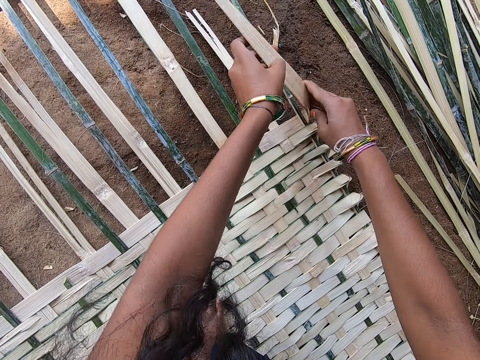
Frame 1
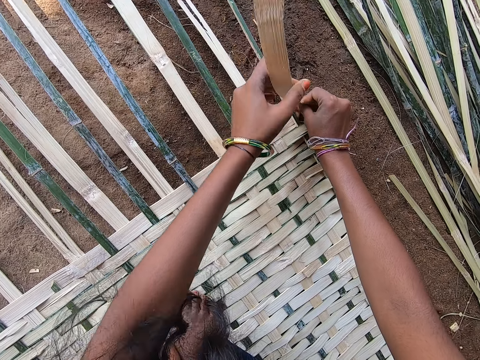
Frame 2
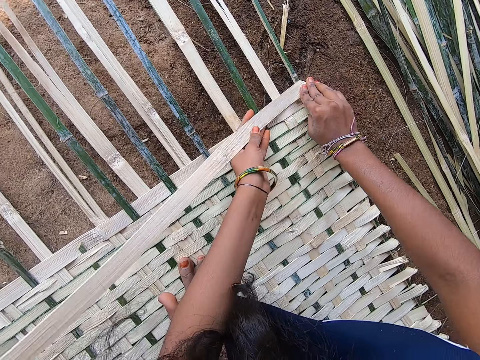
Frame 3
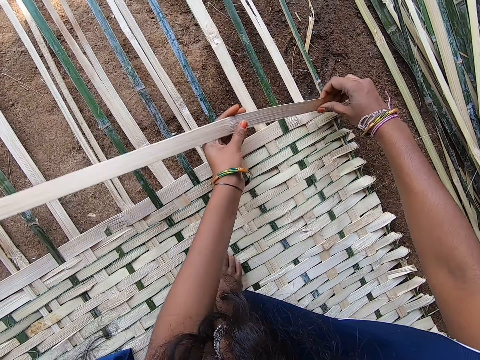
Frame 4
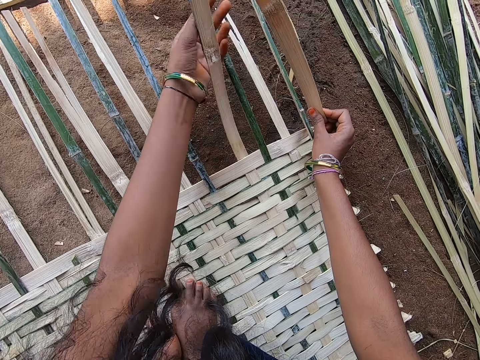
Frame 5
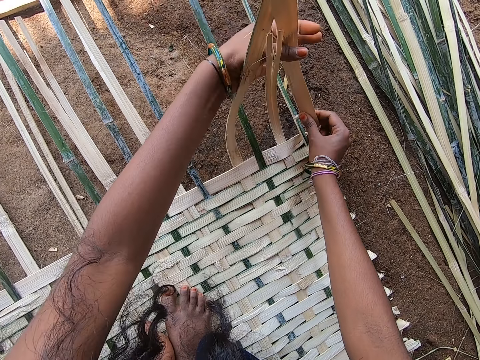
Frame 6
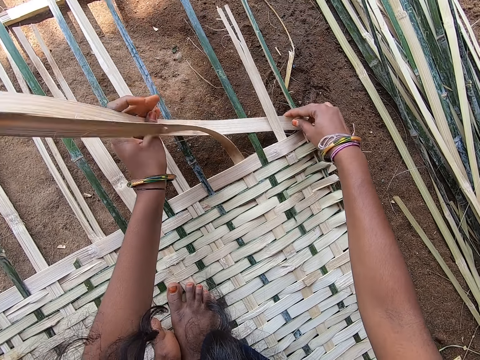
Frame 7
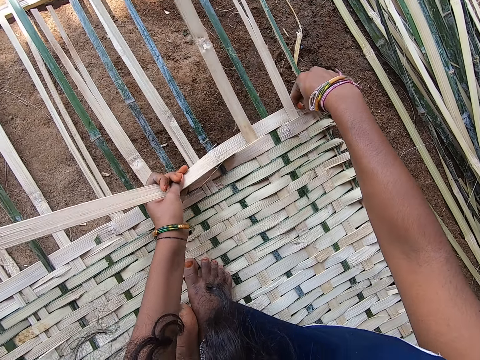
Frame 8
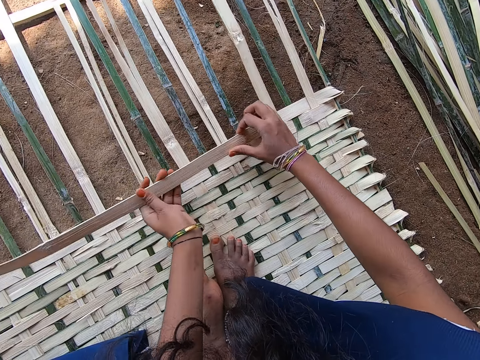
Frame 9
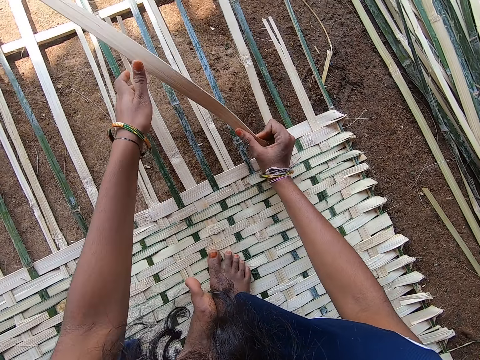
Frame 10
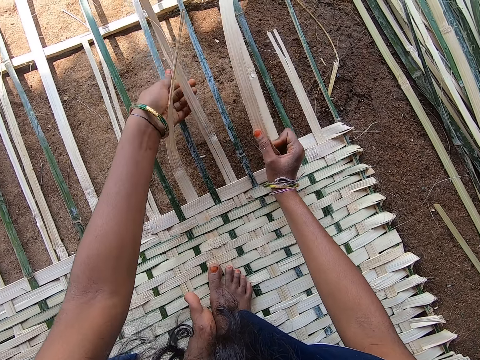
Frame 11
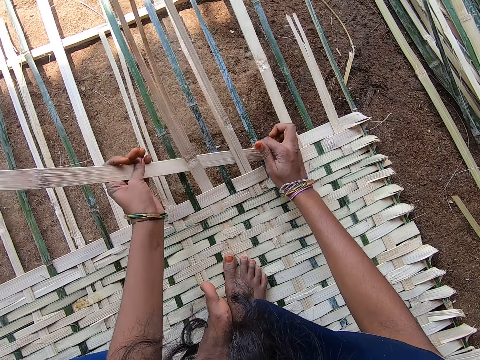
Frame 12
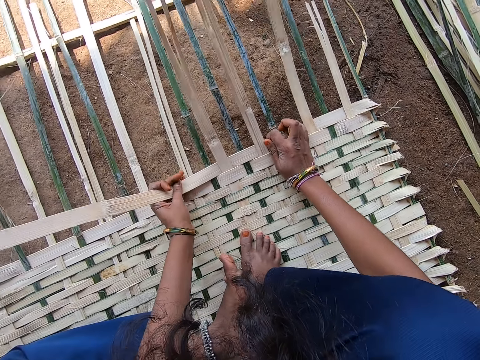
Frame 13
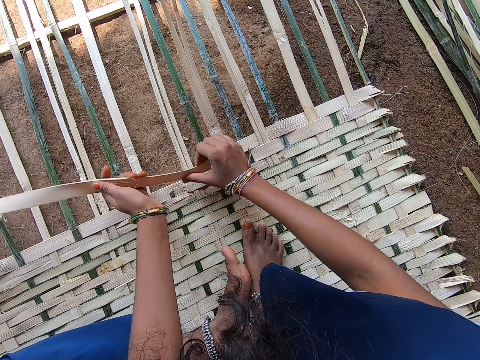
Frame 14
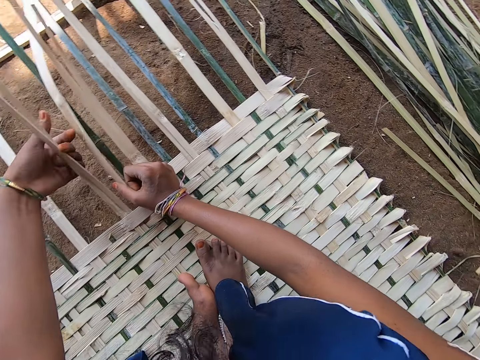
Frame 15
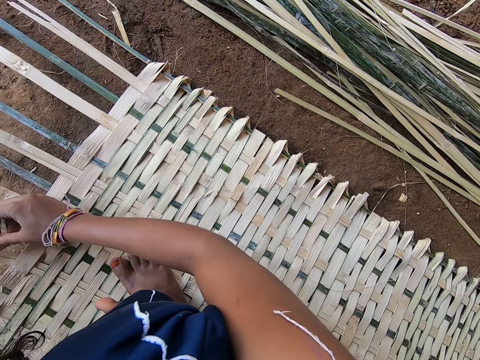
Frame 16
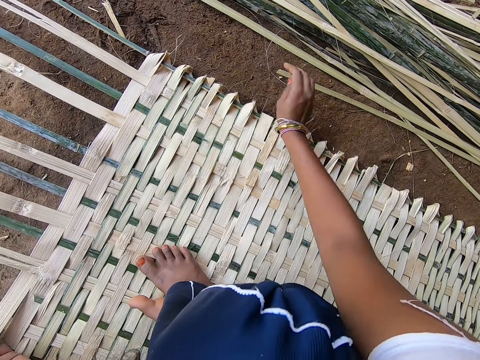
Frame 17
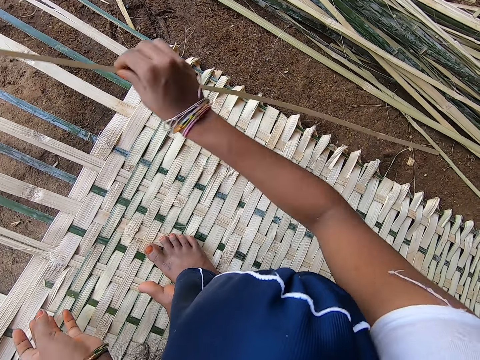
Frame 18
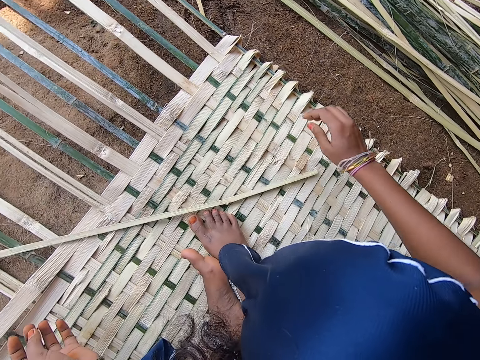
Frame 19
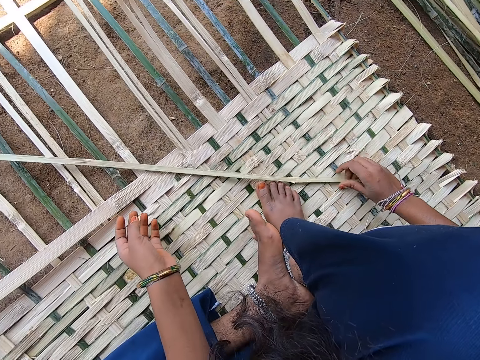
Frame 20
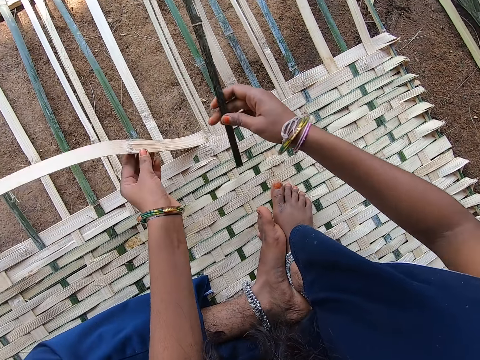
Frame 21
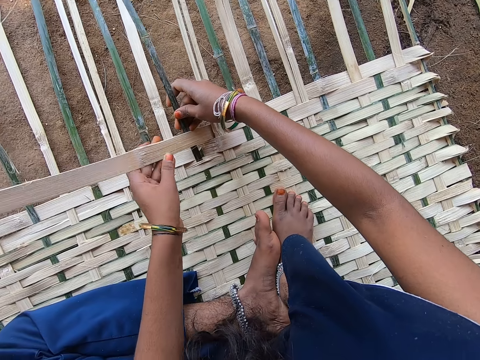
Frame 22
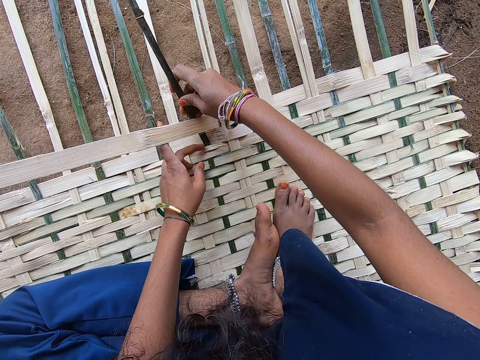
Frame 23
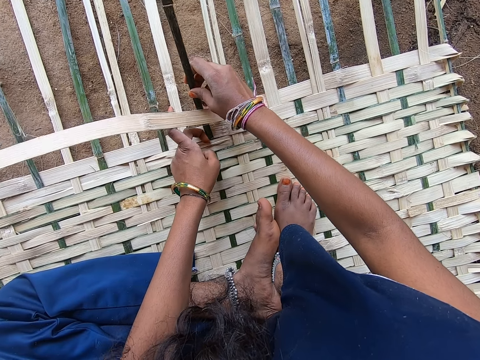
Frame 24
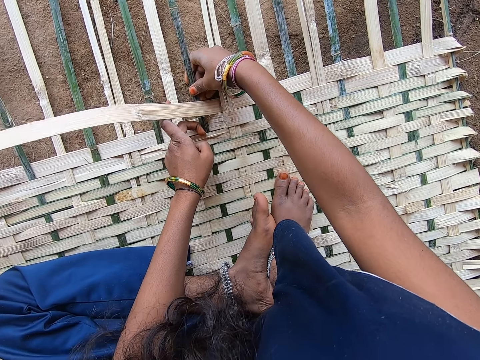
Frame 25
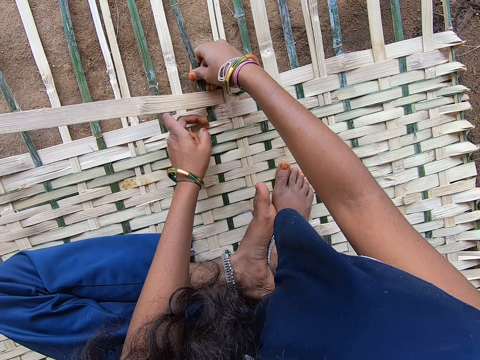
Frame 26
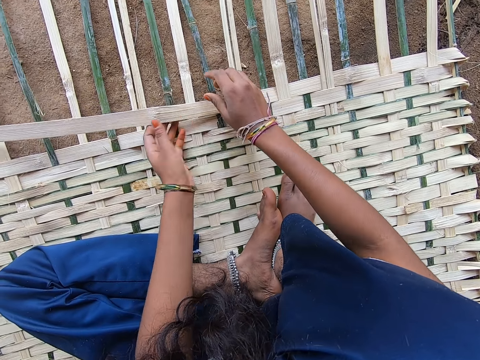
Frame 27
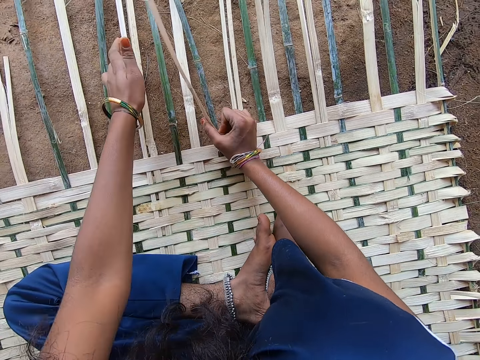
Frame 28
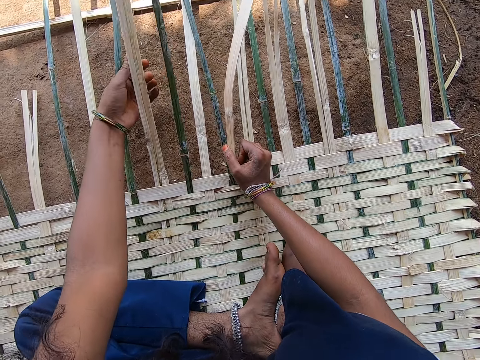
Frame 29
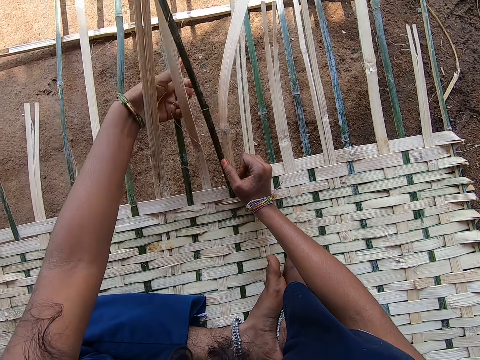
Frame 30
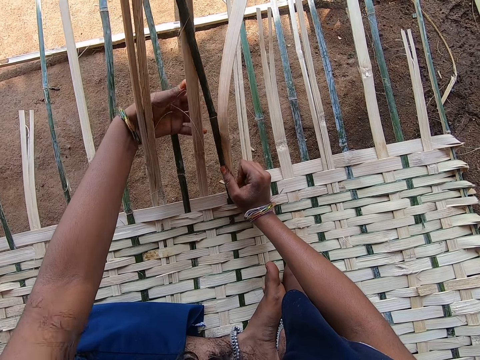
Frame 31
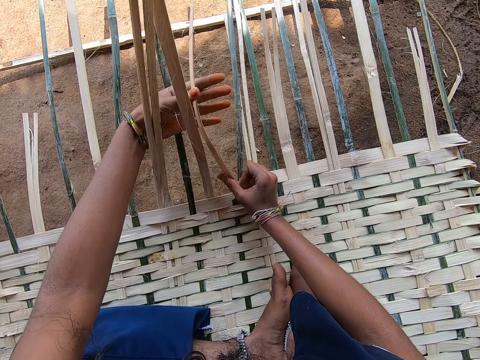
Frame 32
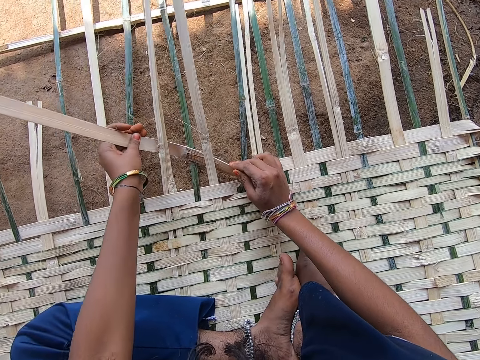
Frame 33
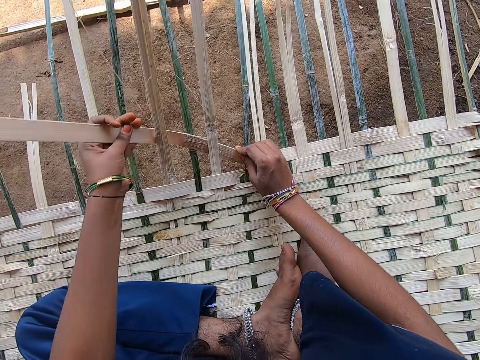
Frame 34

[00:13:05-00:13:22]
The camera wearer weaves the reed with hands. They fold the palm leaf. They take the reed from the ground and weave the reed with hands. They push the palm into the mat.

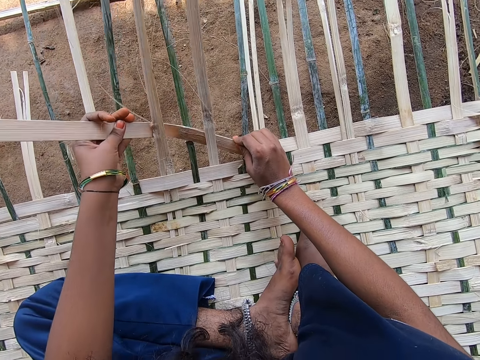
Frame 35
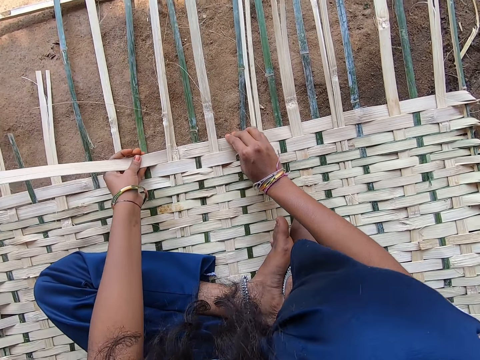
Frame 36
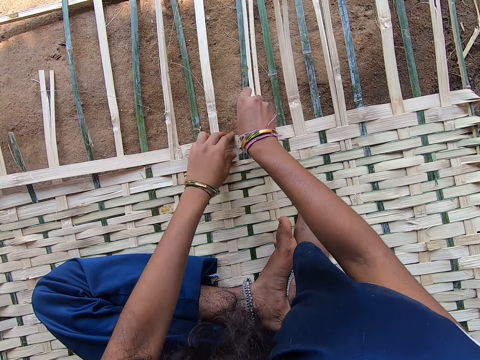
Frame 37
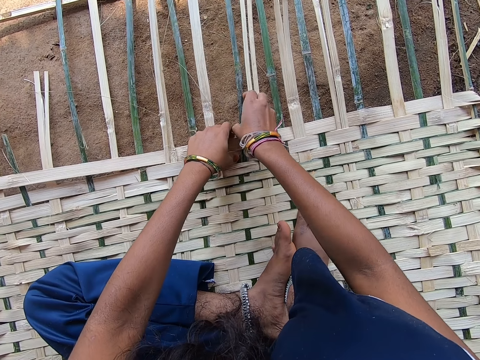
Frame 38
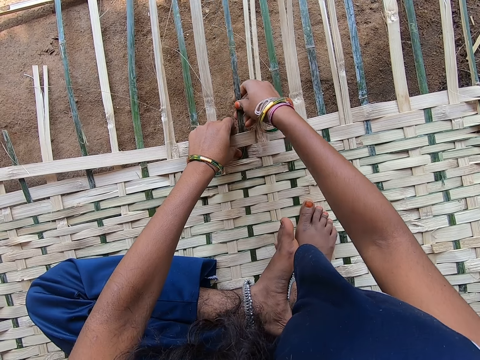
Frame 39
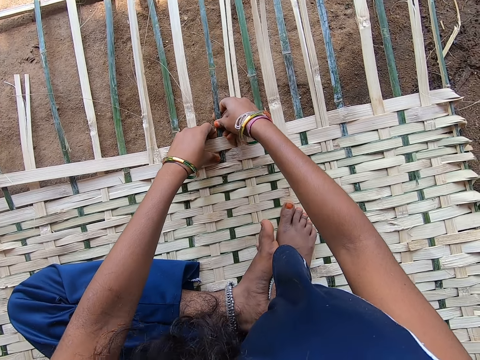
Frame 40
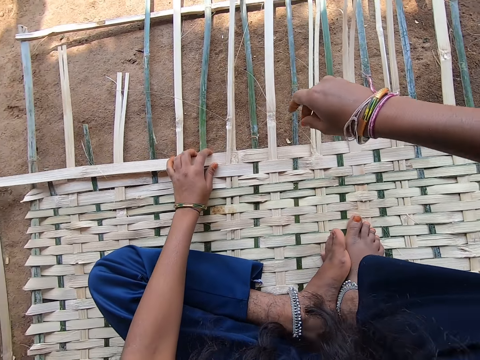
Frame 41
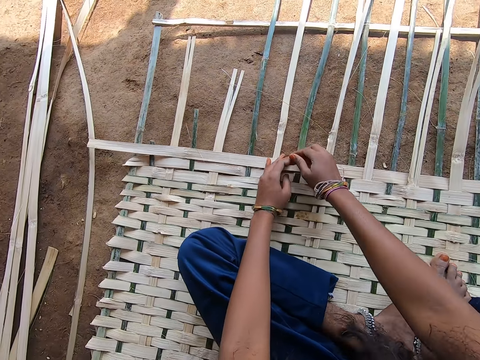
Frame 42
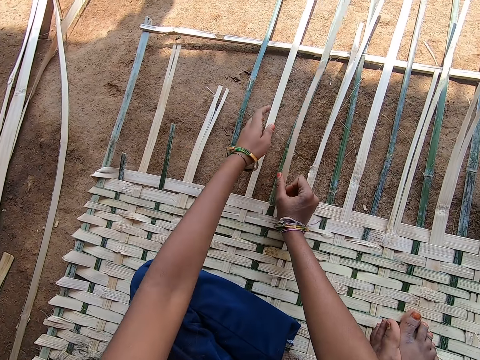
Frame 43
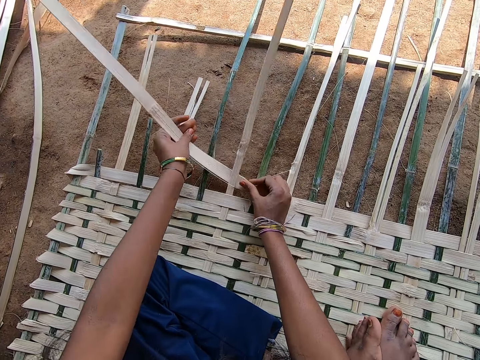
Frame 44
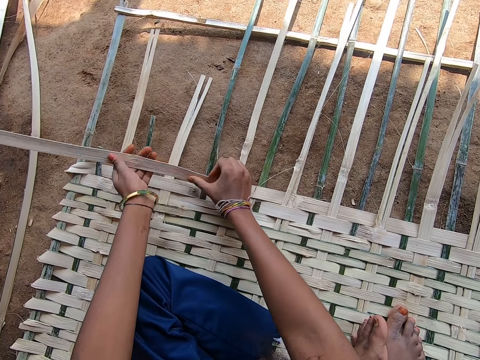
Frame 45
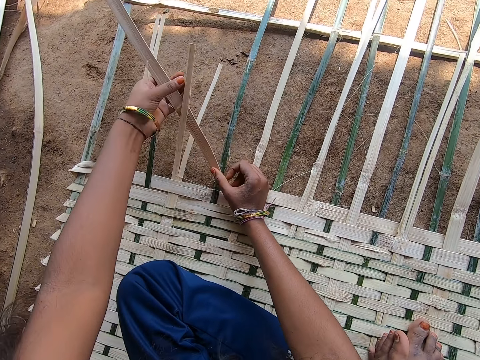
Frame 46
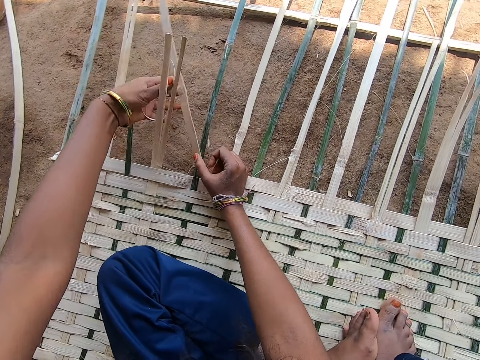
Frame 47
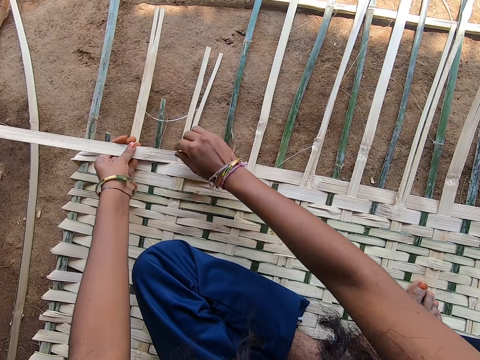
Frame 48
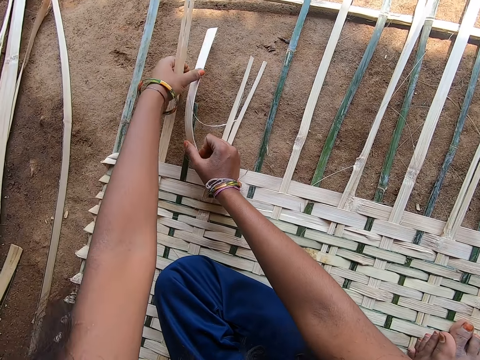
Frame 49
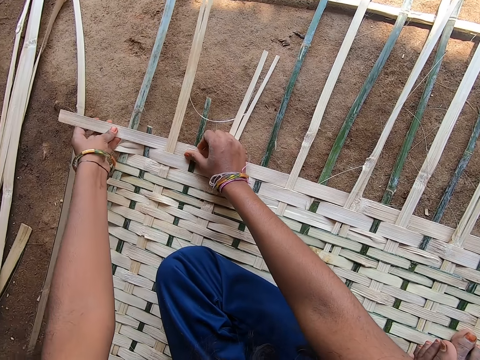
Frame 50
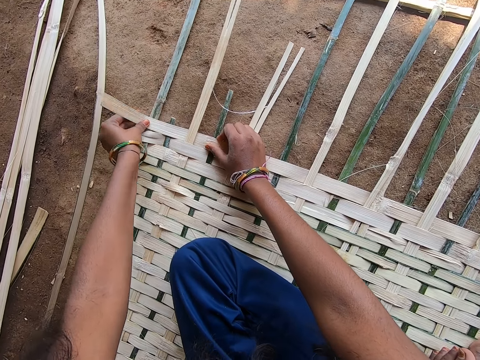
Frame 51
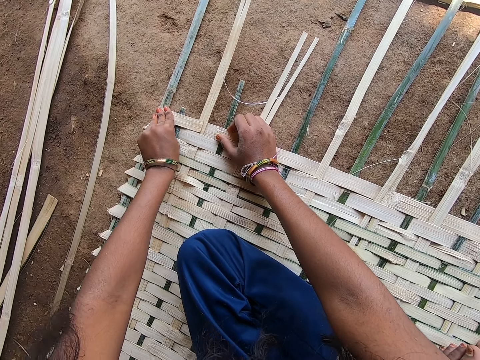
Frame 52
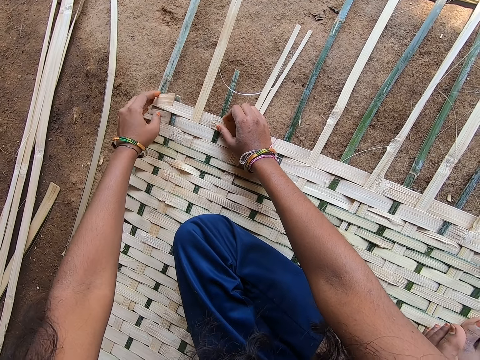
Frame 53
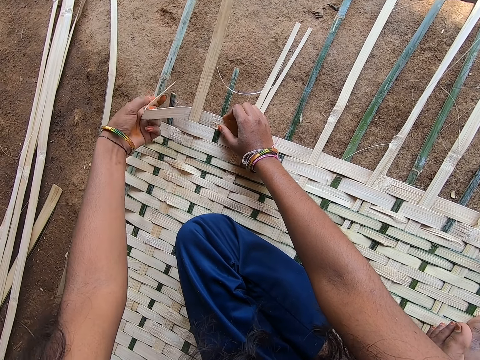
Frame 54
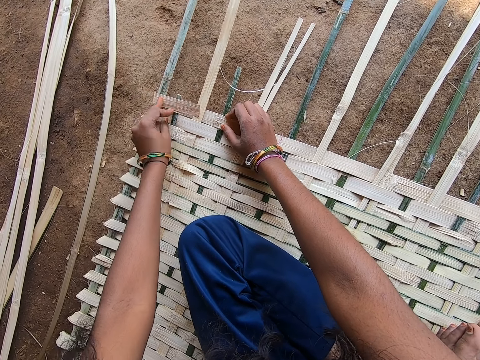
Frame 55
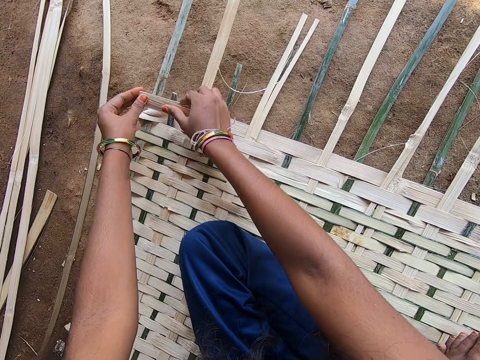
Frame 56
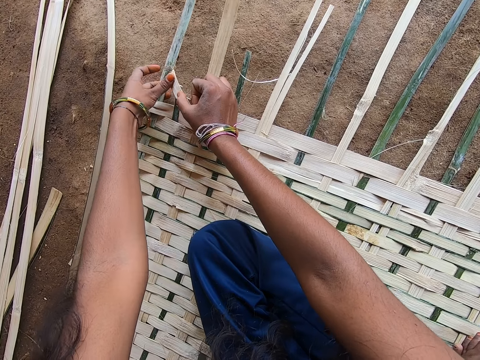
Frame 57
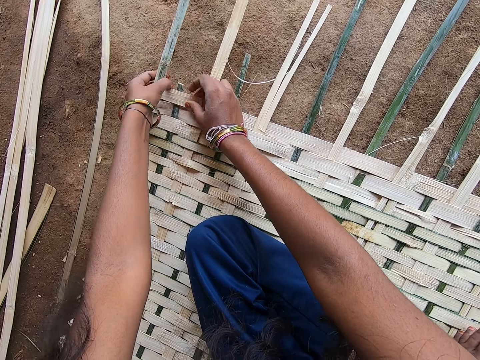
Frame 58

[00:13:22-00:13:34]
The camera wearer weaves the mat.
